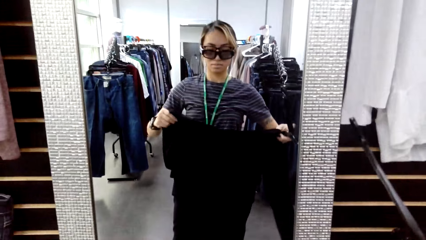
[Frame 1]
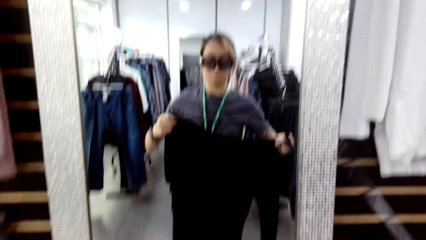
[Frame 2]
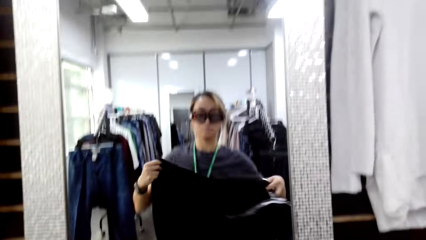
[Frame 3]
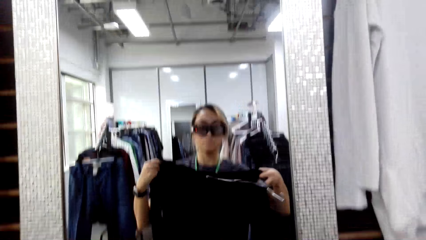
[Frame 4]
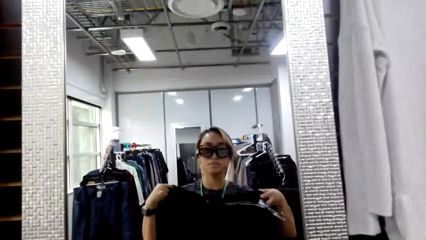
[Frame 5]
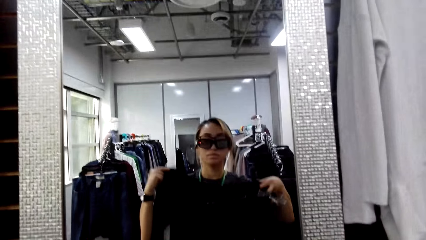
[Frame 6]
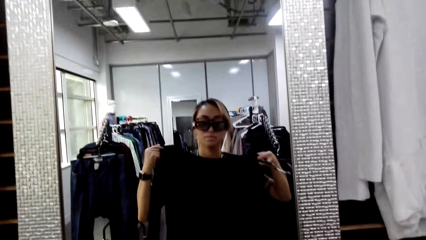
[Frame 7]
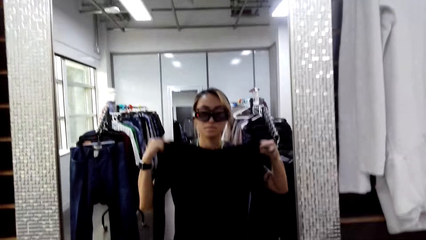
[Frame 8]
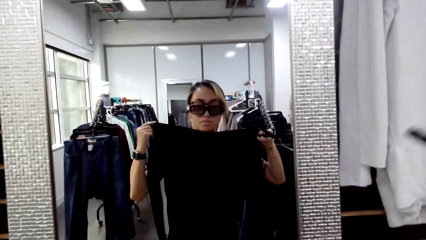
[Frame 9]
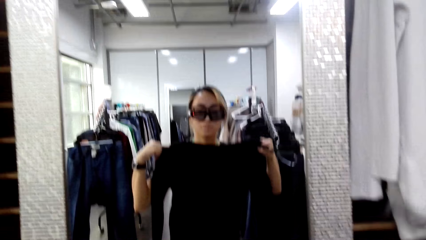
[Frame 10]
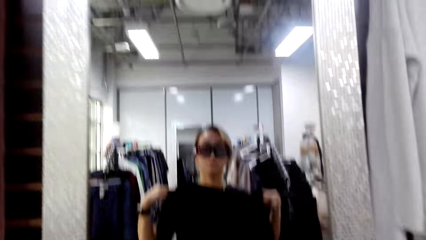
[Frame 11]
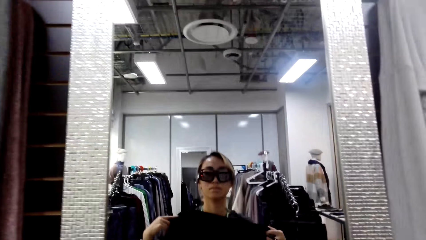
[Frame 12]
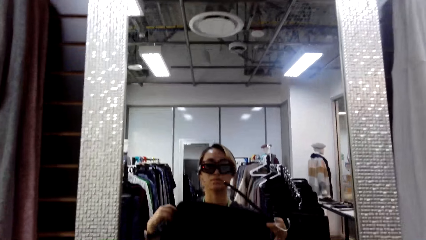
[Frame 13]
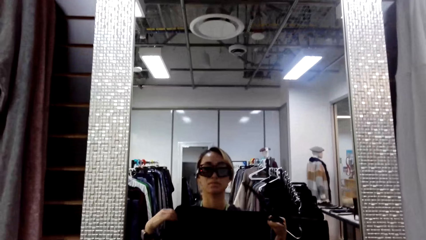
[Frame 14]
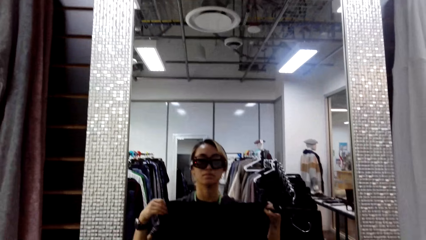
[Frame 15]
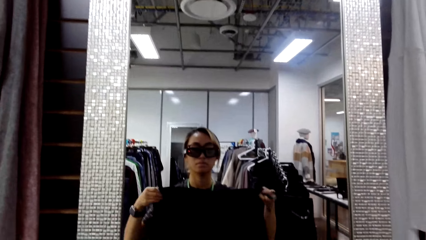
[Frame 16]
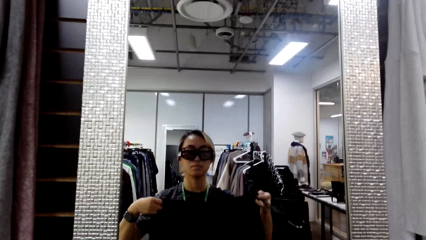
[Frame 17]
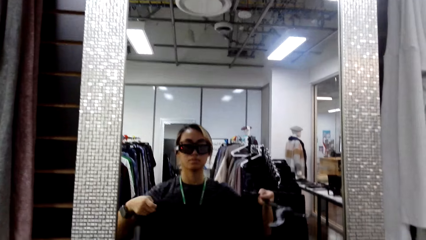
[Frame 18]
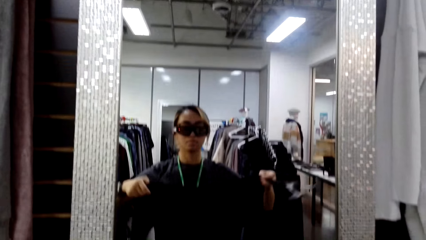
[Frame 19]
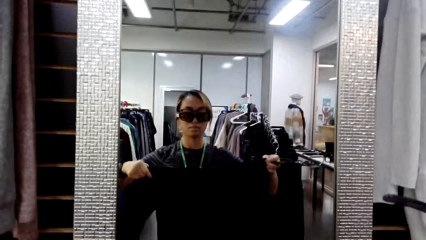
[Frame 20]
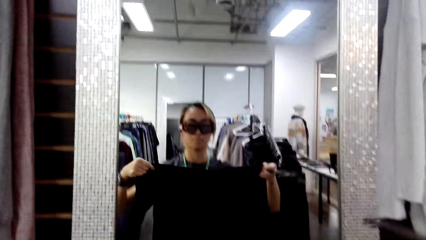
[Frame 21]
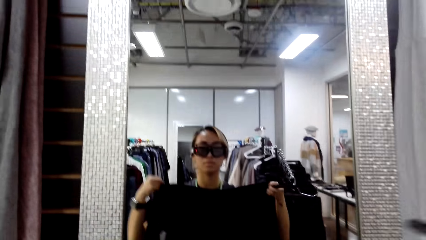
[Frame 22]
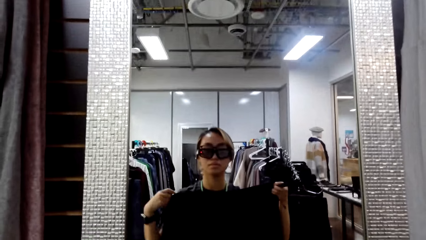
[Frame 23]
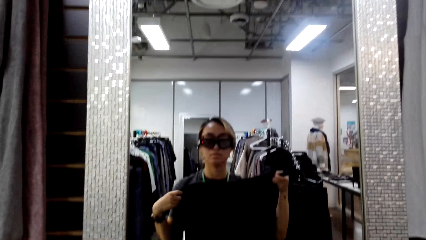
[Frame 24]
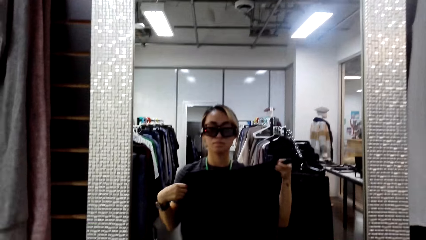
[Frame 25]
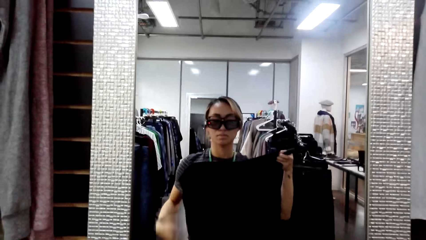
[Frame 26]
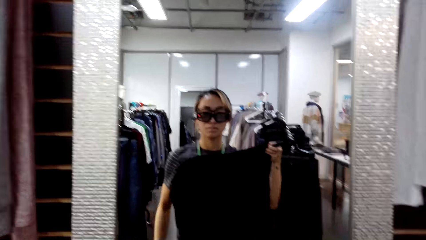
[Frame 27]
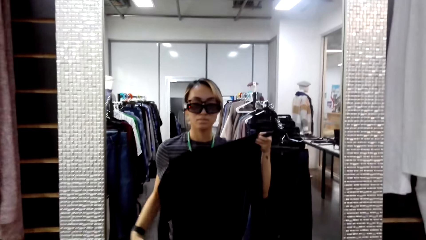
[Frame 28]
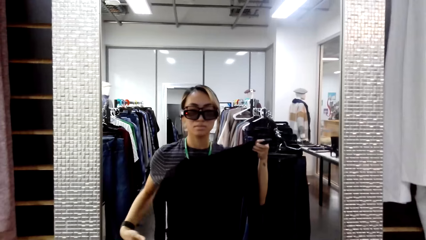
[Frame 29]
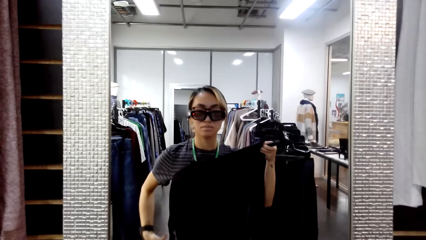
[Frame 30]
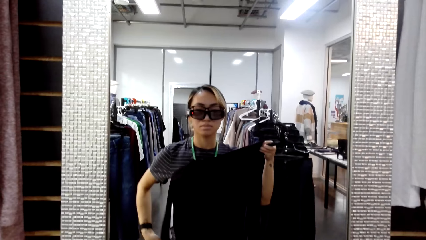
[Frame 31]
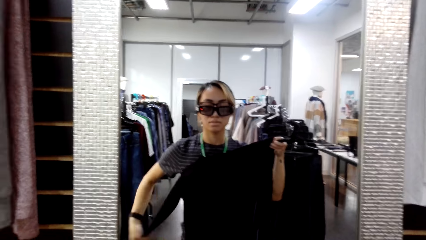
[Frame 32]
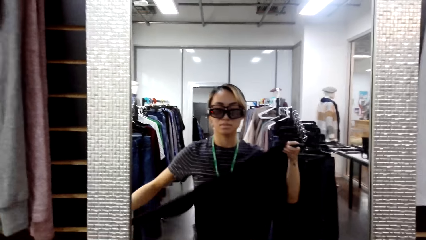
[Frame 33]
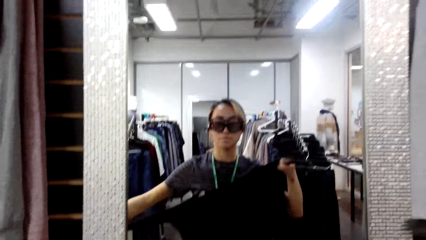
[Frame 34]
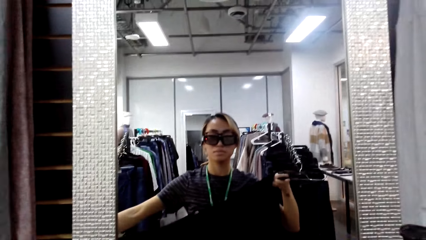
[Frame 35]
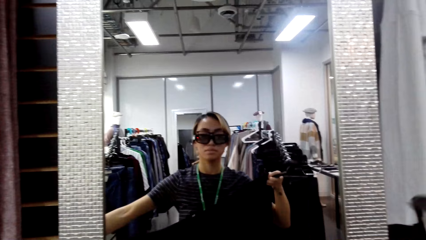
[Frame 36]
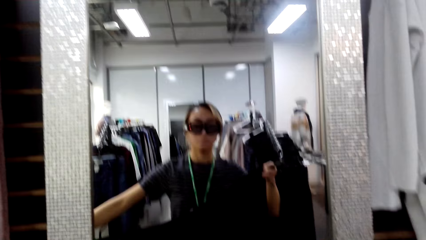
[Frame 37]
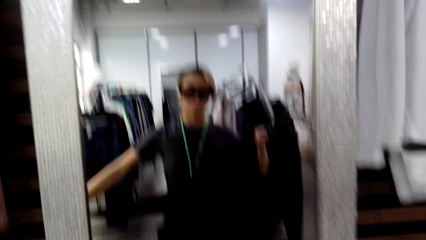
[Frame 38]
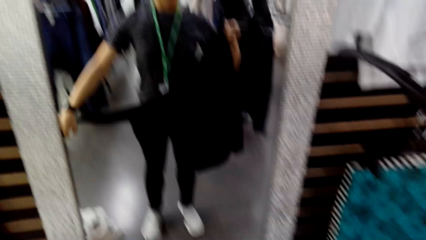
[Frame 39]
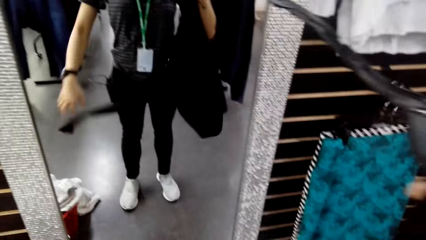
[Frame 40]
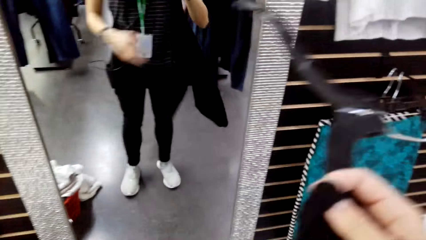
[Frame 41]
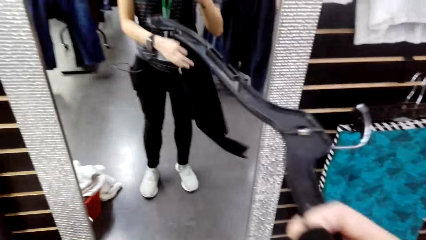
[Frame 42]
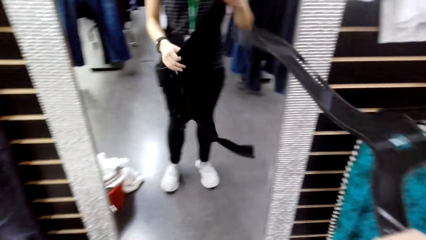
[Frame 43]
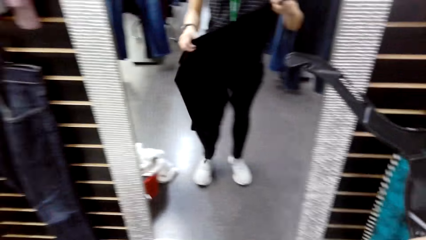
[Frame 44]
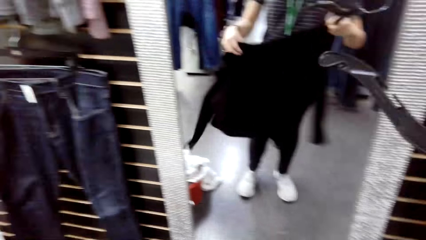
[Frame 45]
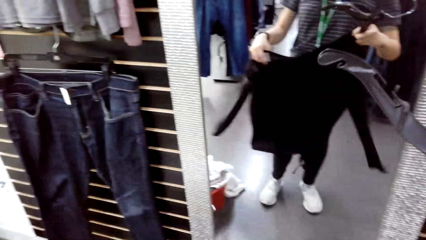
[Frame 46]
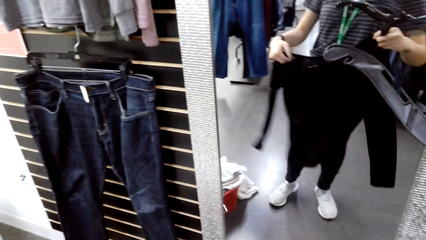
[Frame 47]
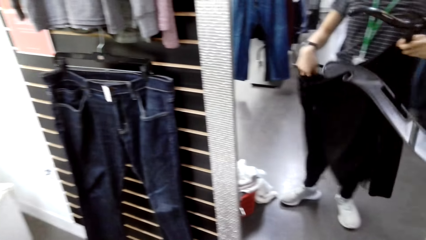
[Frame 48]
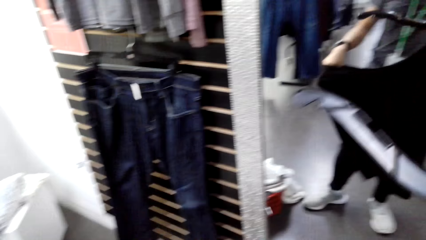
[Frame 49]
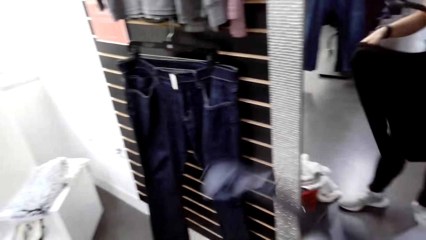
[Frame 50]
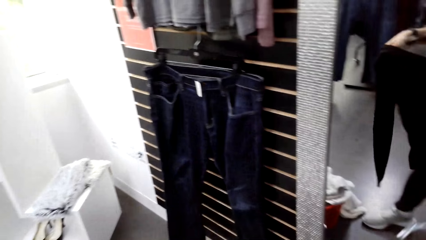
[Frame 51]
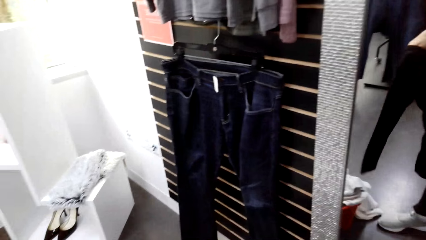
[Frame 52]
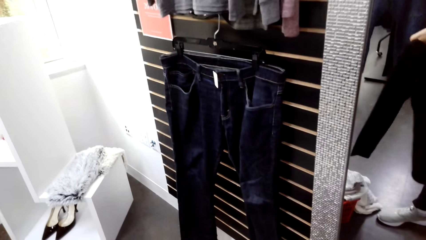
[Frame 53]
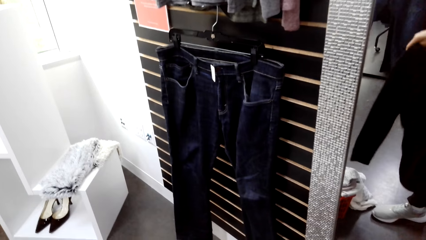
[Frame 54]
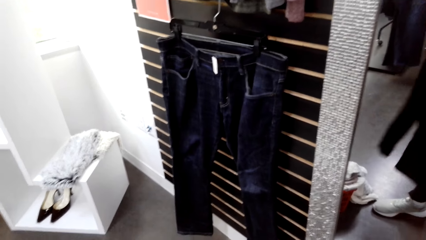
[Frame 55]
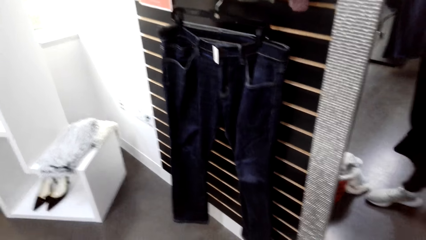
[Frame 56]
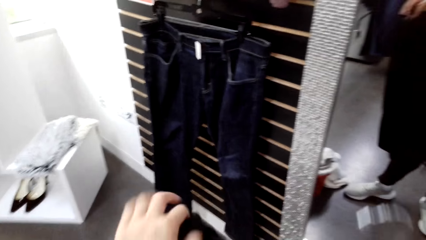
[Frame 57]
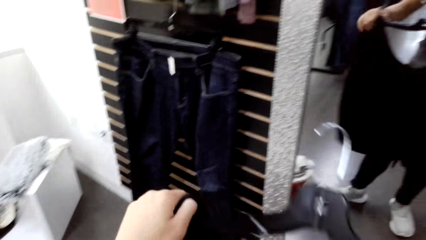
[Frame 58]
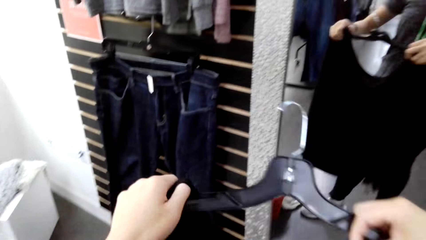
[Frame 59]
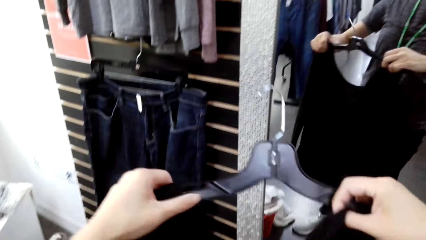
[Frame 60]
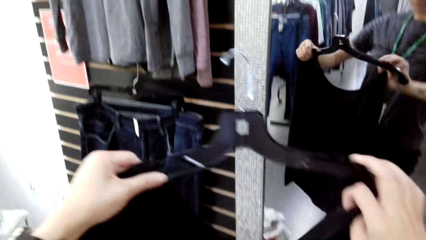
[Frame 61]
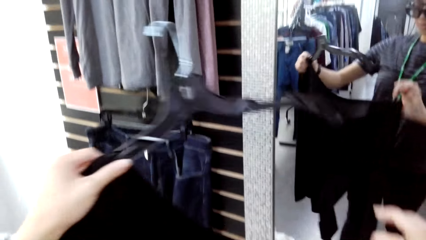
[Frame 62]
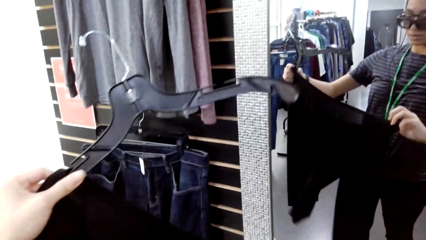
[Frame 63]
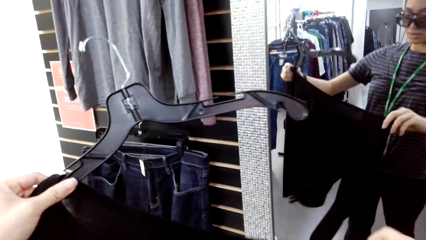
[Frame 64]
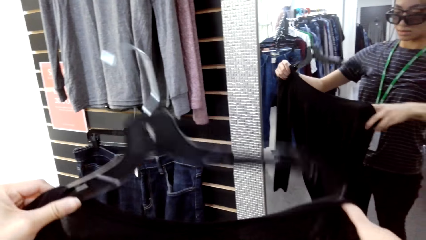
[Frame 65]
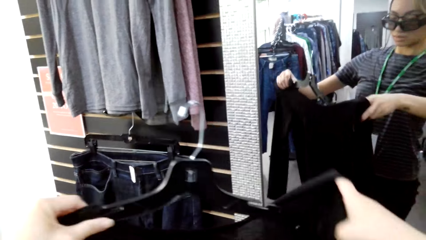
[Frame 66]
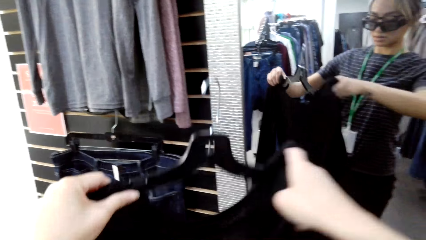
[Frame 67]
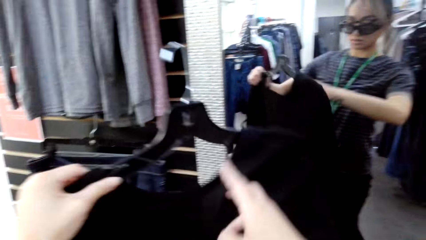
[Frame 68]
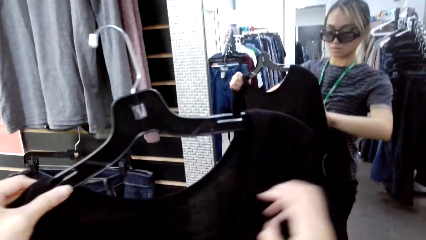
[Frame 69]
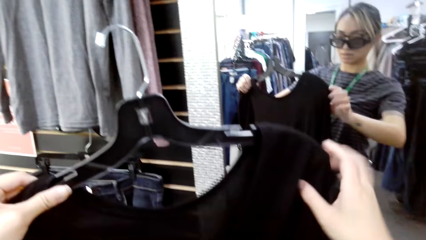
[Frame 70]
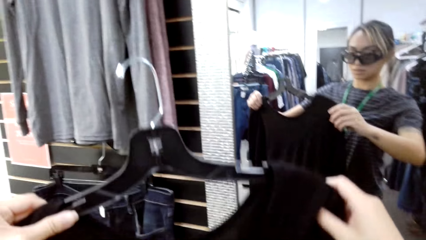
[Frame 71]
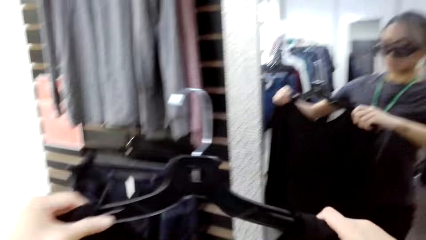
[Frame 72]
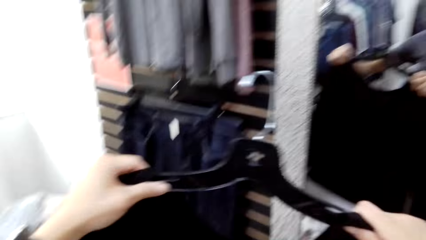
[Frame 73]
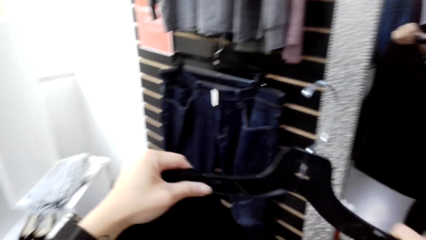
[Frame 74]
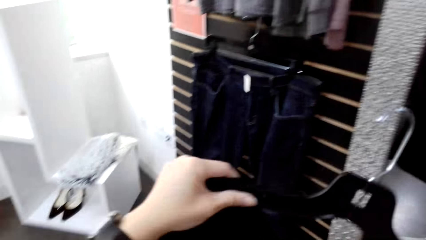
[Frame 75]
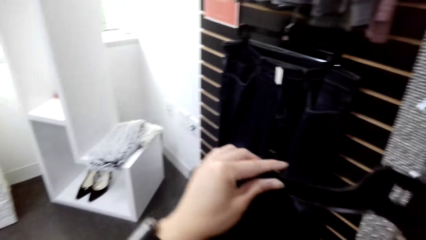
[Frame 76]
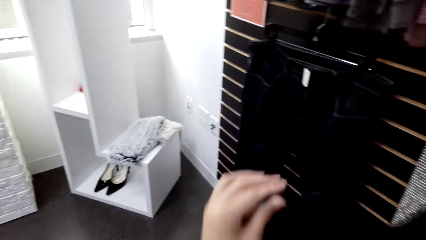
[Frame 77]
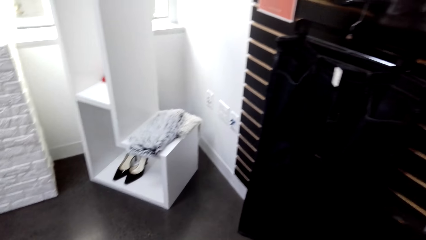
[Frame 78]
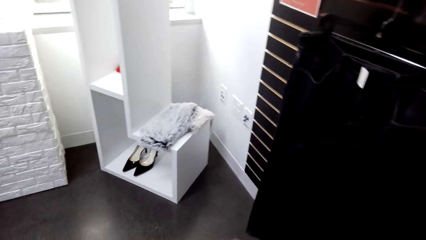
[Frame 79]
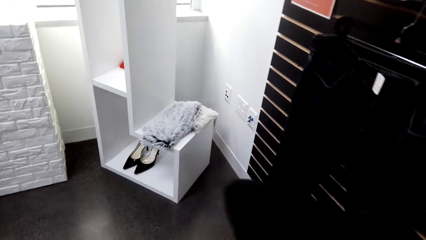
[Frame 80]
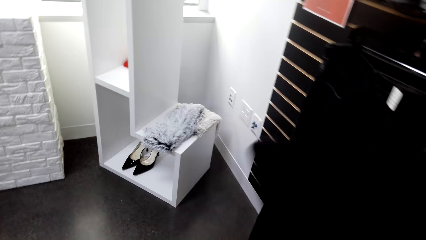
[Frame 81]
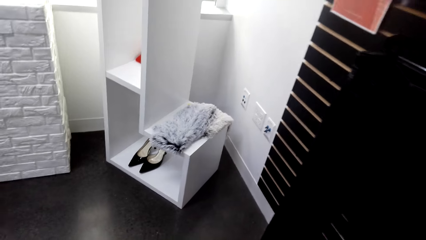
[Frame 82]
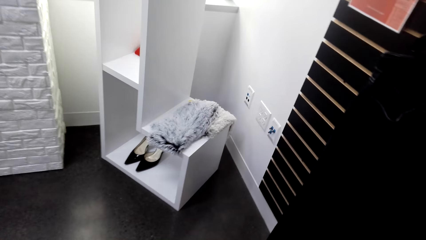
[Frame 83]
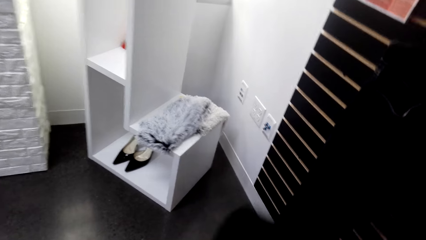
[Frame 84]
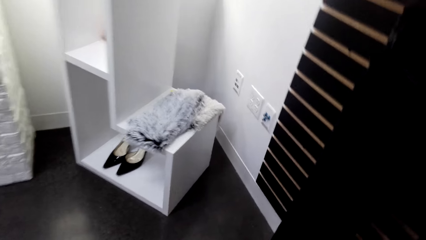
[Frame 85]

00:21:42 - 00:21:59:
The camera wearer places the top on the body. They try to fit the sweater top. They put the top on the hanger.
